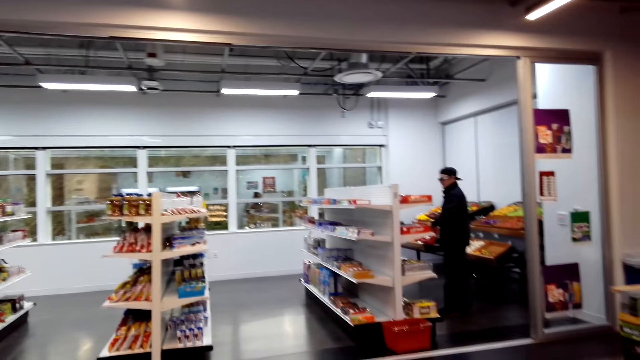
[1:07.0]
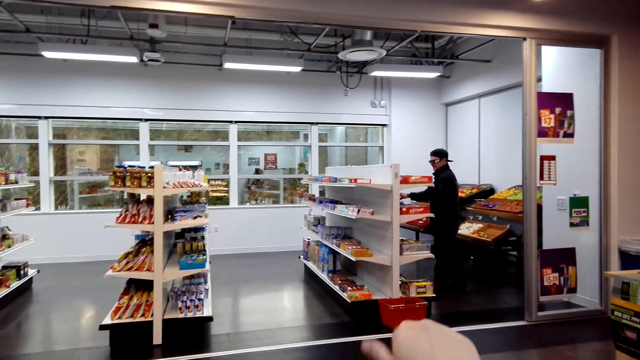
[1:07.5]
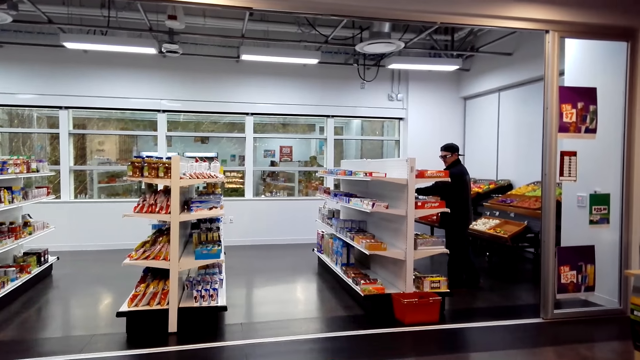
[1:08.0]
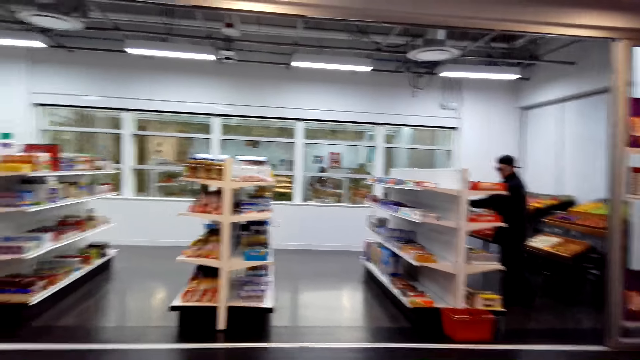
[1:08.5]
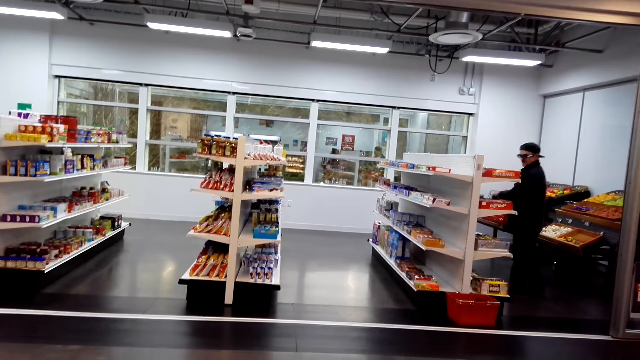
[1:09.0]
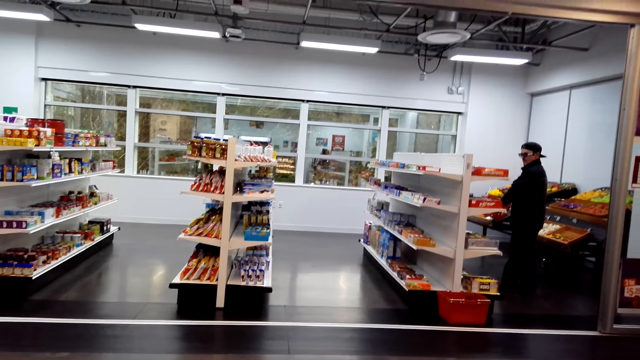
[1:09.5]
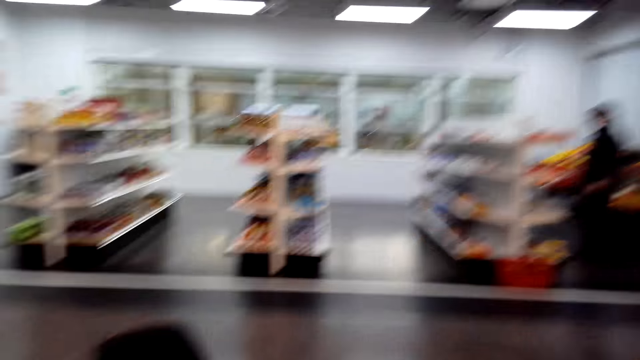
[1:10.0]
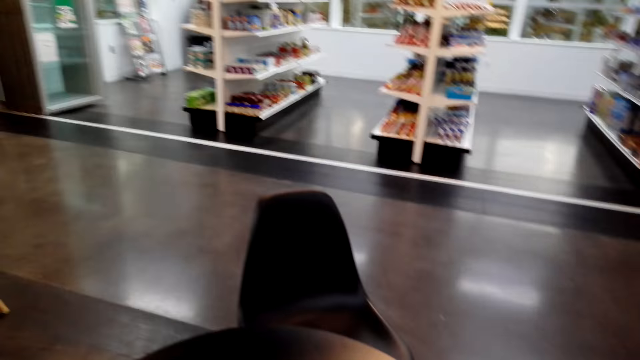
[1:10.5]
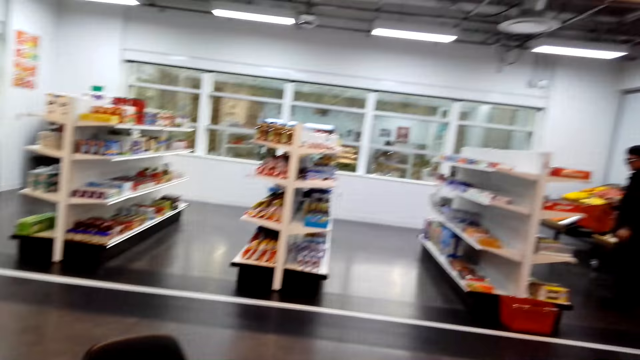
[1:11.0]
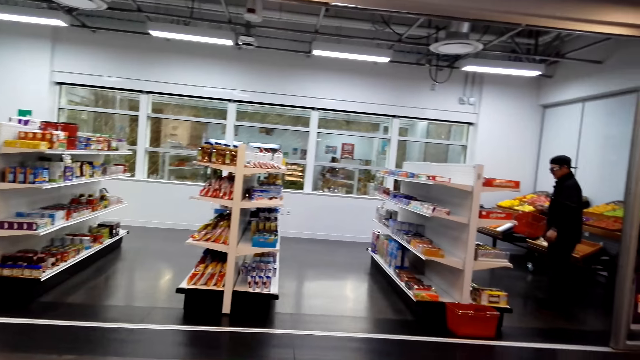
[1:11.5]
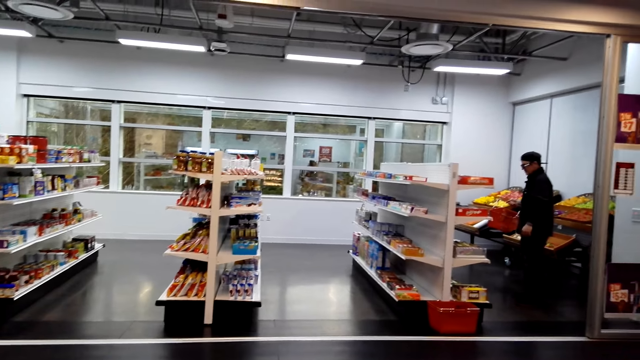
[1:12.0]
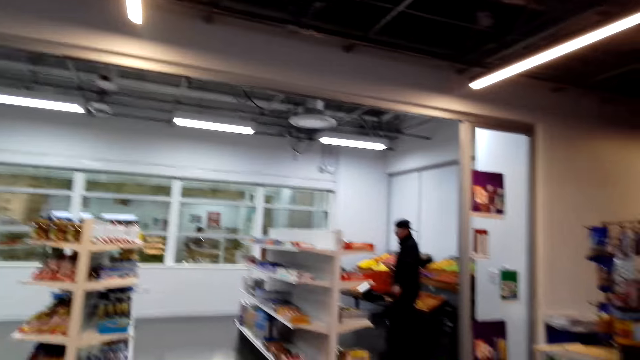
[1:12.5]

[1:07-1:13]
The camera wearer points at the snacks on the shelves.

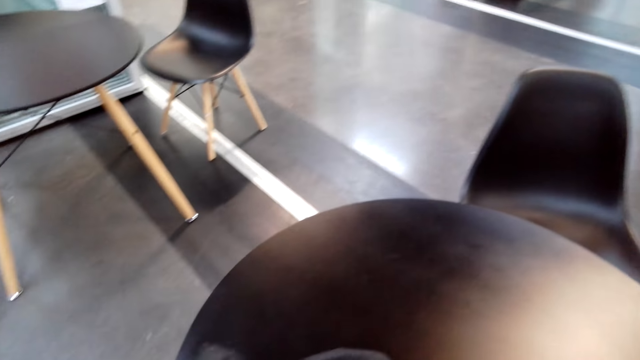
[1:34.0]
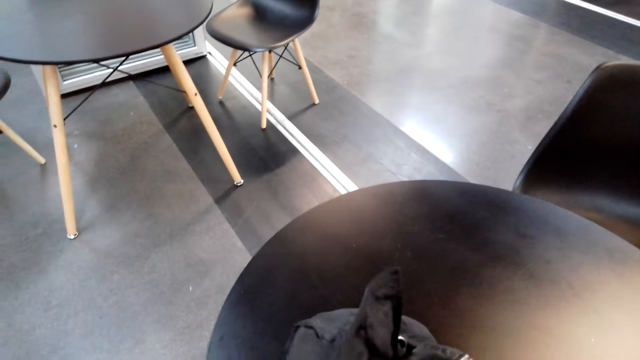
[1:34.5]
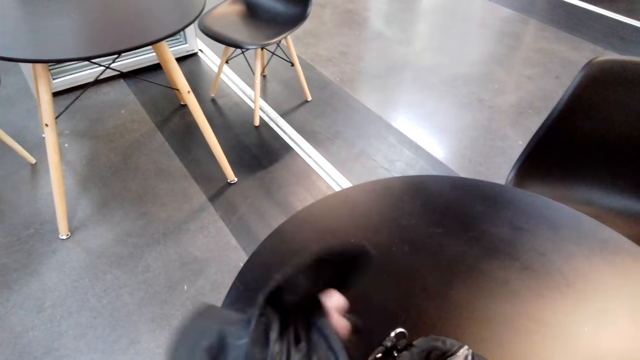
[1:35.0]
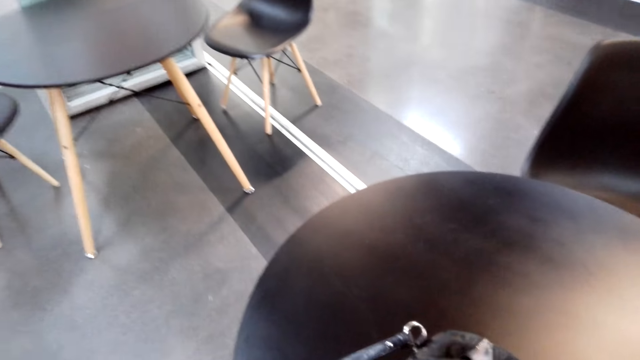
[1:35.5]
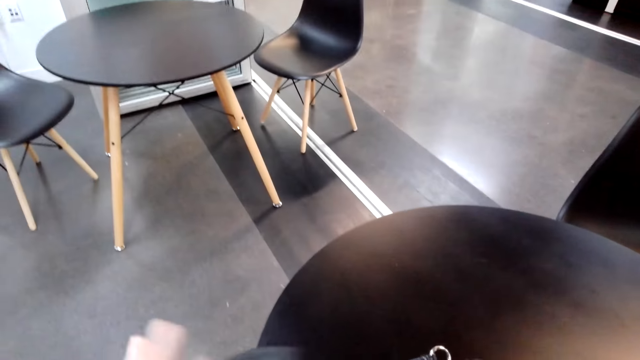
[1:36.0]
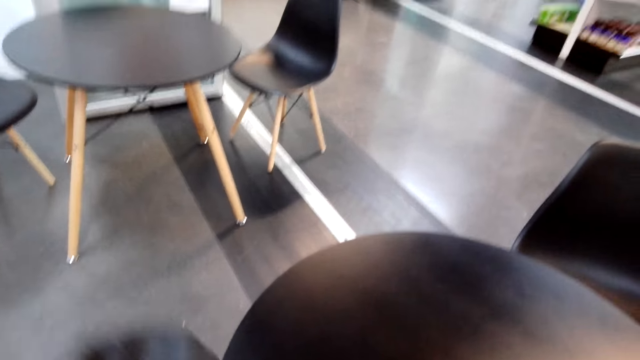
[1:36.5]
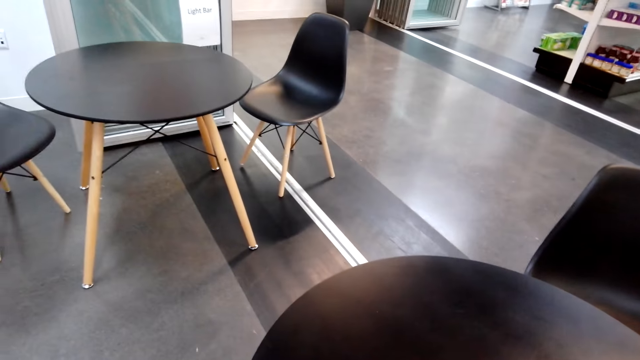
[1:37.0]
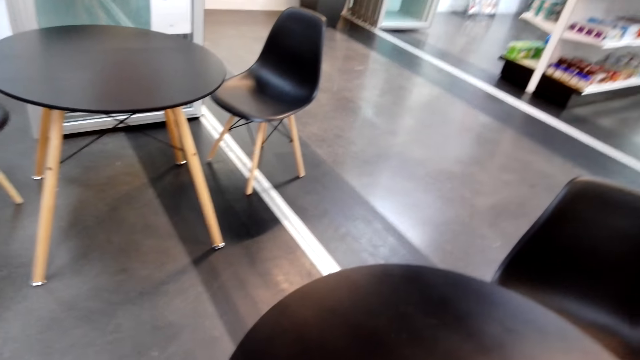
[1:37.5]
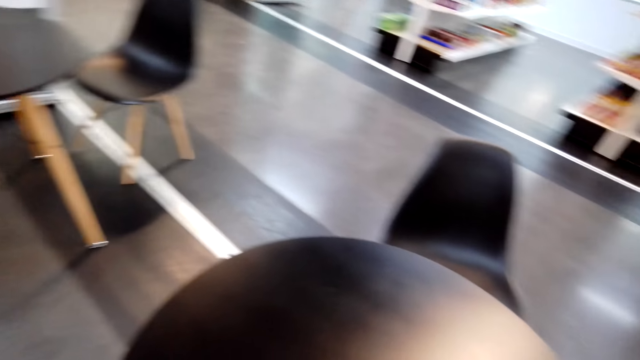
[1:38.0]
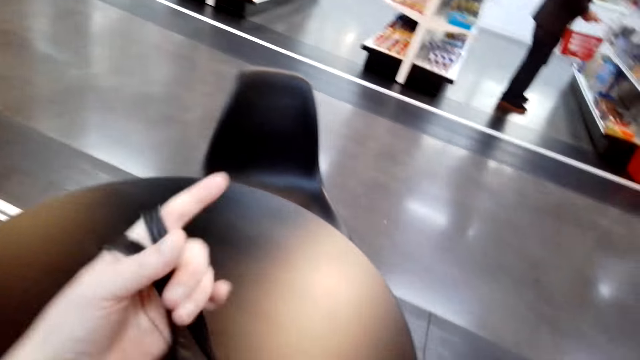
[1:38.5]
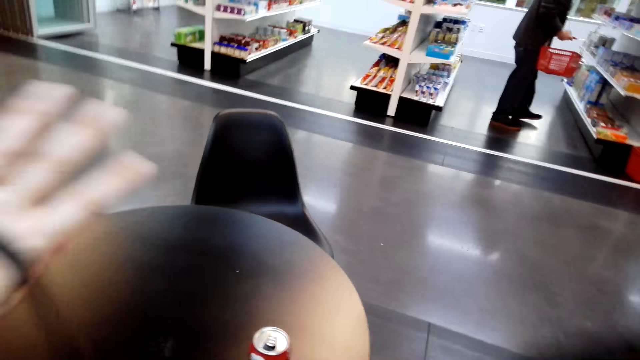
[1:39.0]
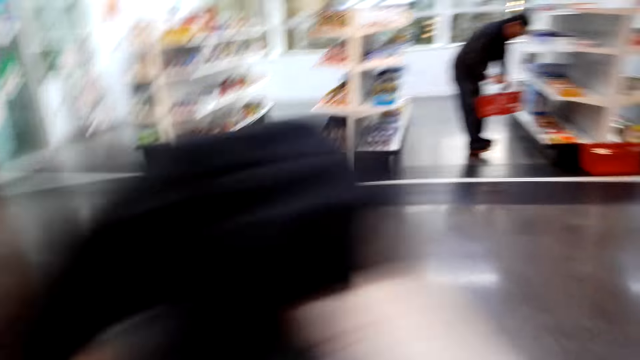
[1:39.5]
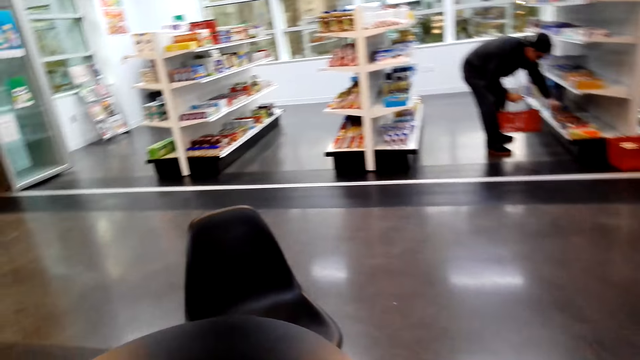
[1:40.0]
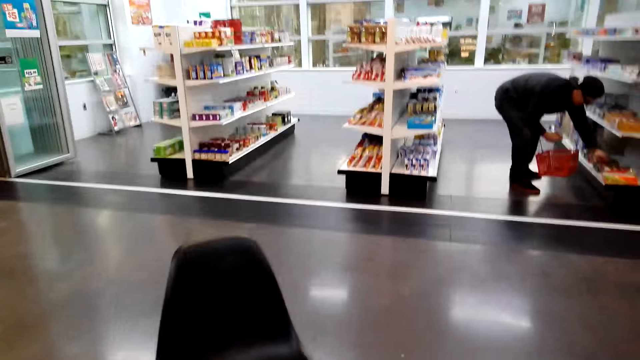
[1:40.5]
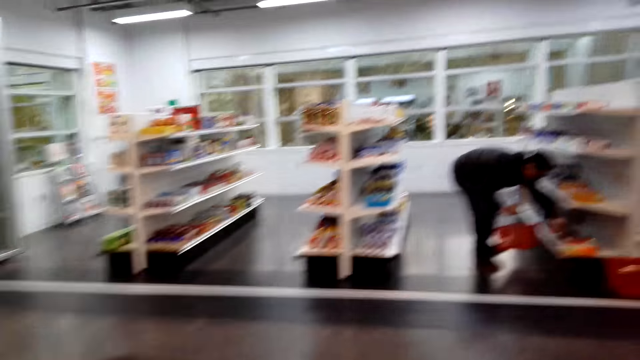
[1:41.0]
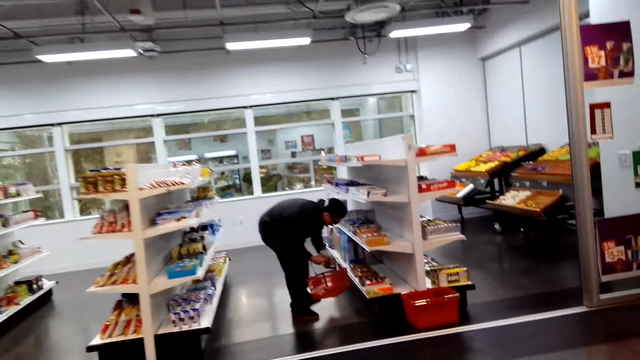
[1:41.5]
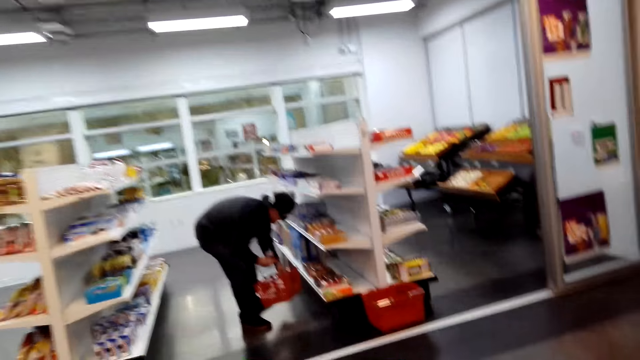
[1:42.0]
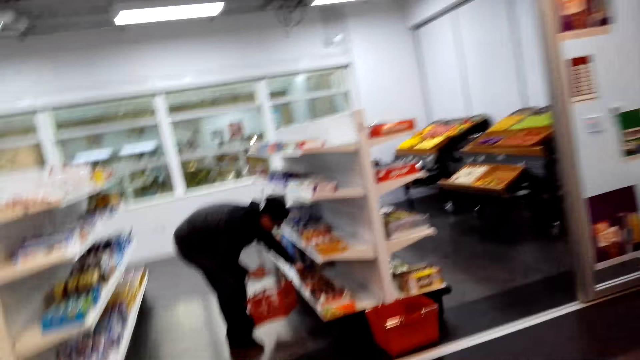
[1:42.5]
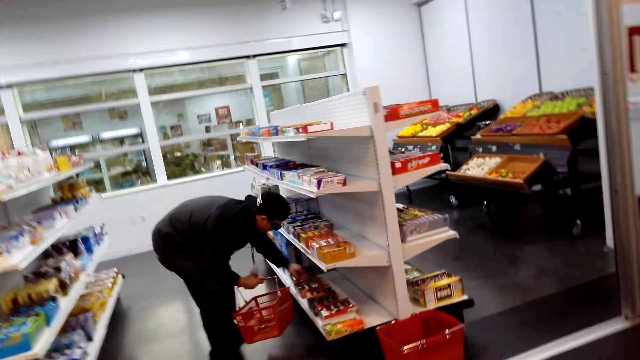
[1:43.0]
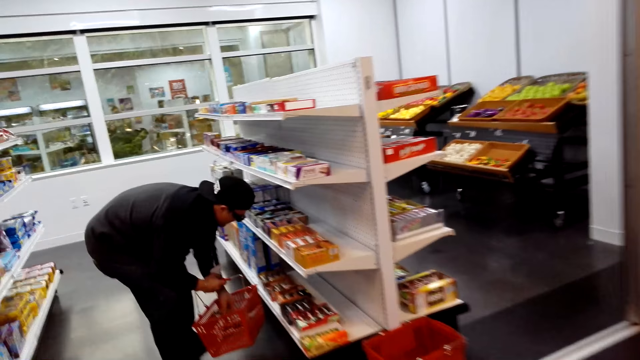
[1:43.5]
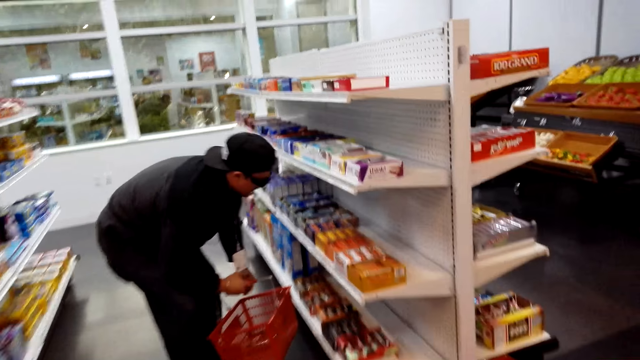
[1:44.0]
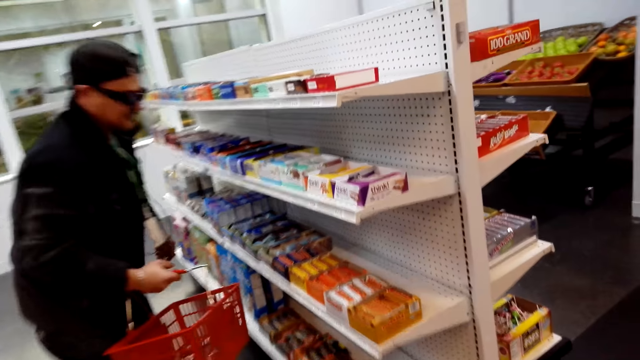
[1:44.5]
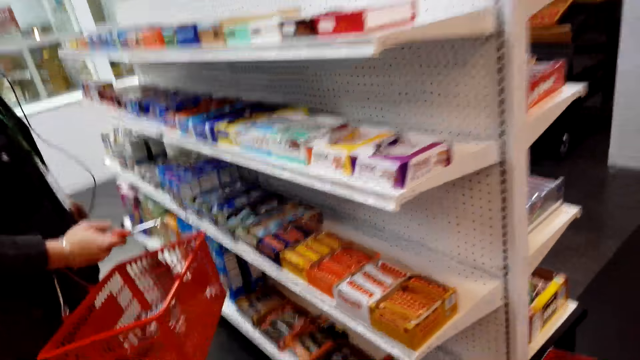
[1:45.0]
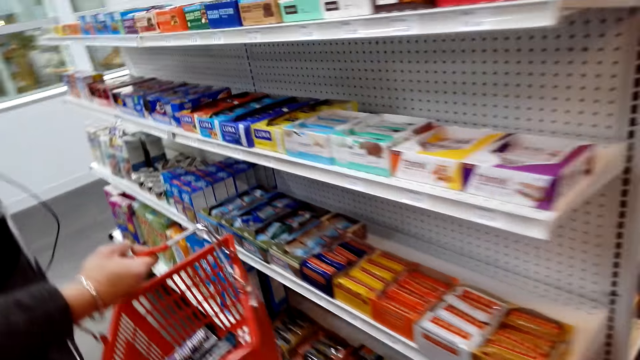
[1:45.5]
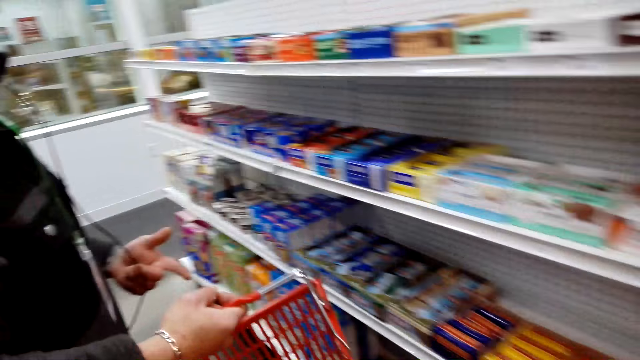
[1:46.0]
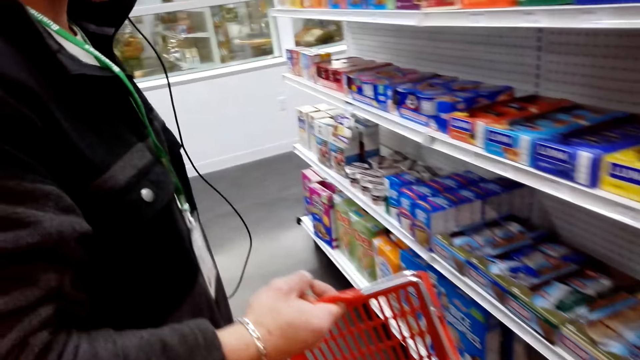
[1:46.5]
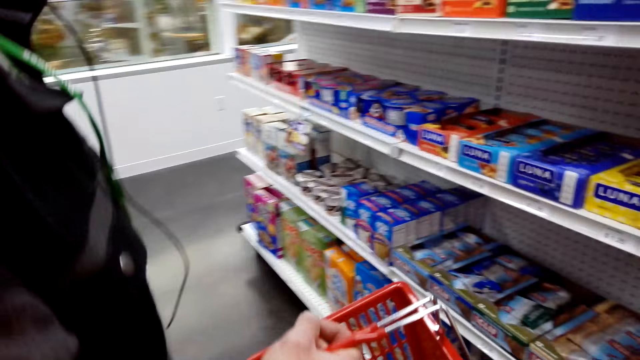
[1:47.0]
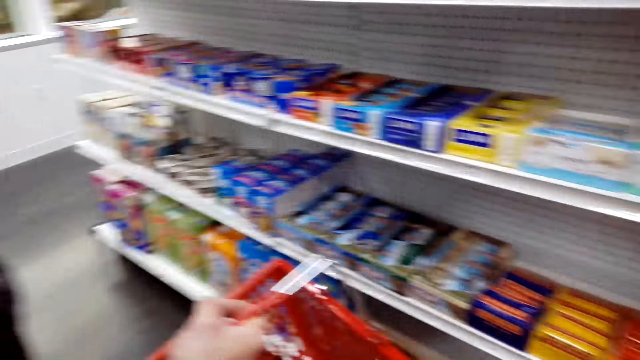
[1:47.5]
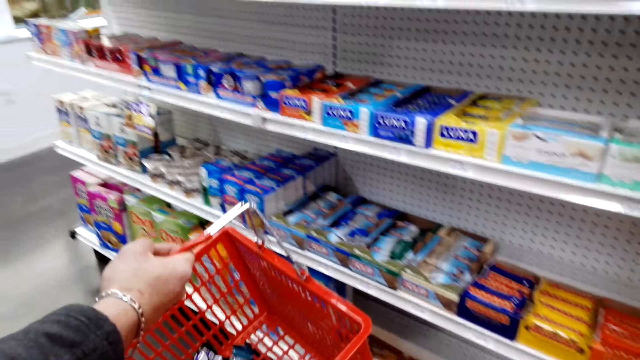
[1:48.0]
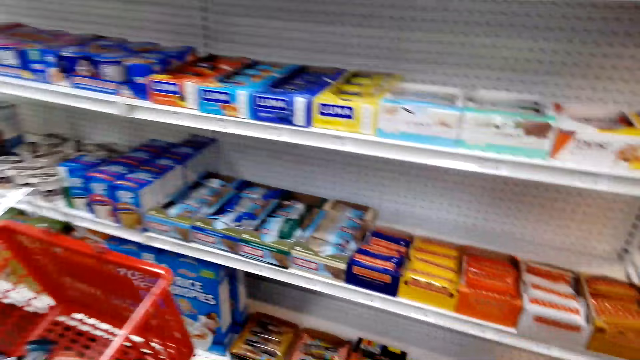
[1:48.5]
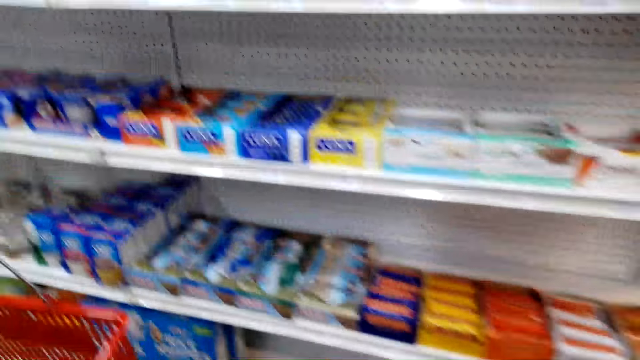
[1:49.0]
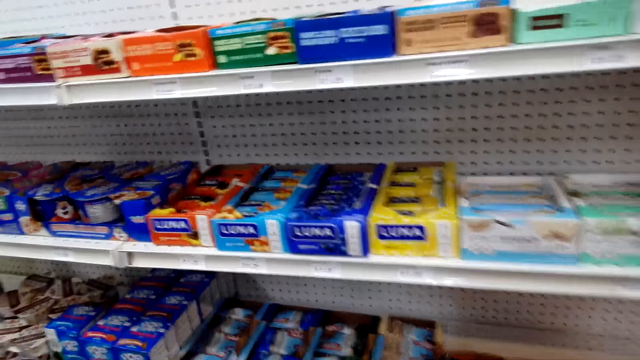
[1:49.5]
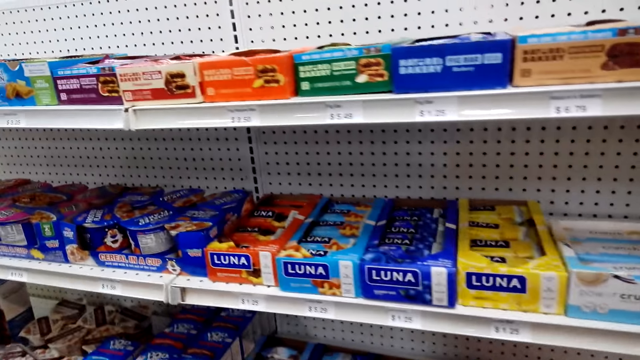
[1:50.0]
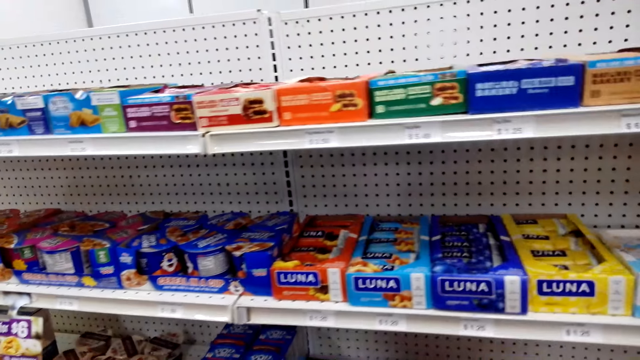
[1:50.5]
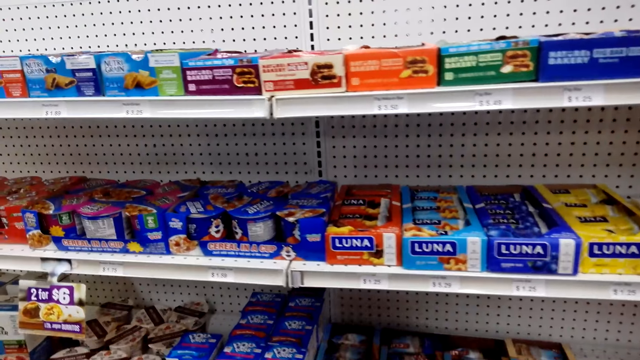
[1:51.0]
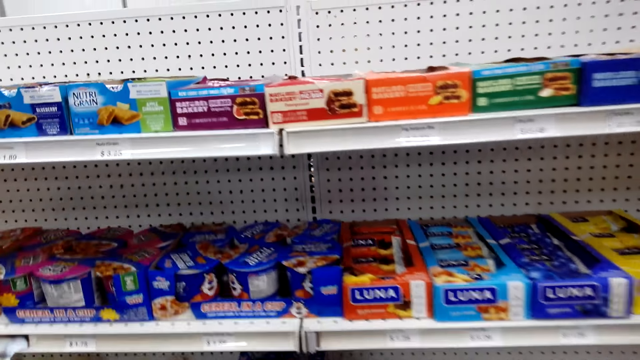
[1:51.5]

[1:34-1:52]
The camera wearer picks up a jacket. They pick up a bag. They walk around the store and walk towards a man. The man picks up goods on the shelf.
